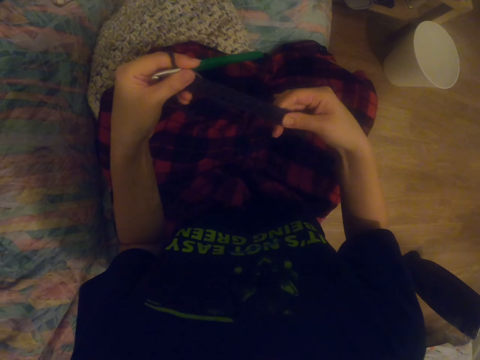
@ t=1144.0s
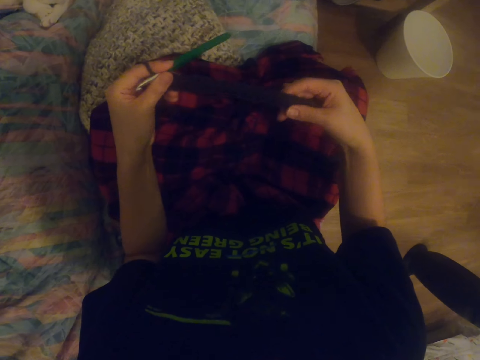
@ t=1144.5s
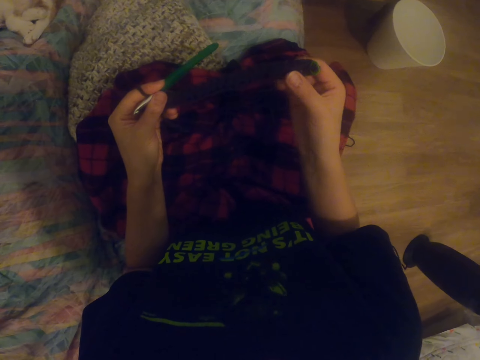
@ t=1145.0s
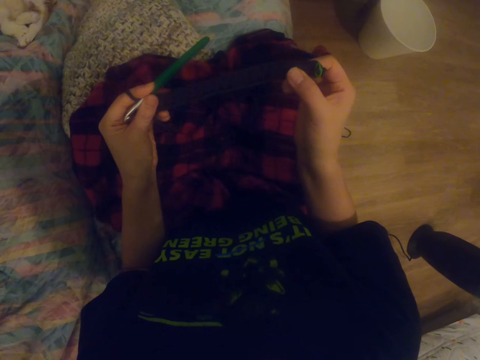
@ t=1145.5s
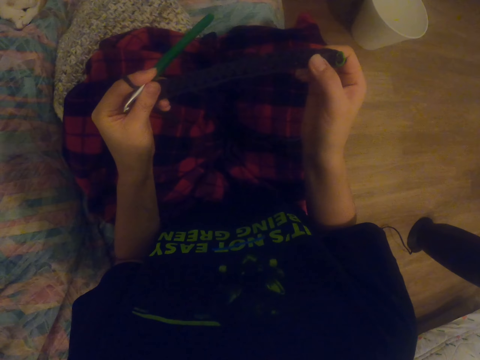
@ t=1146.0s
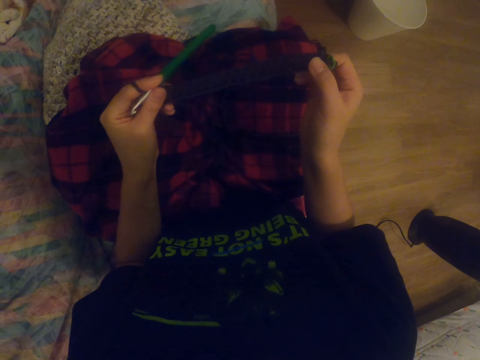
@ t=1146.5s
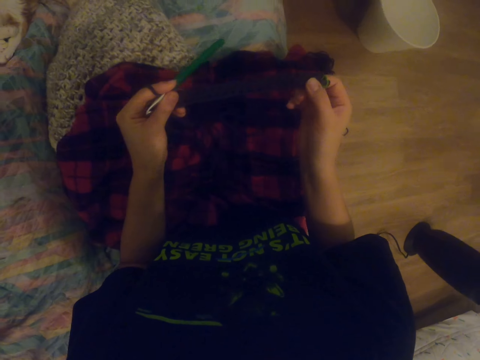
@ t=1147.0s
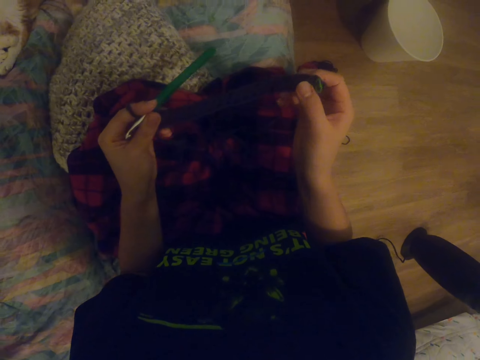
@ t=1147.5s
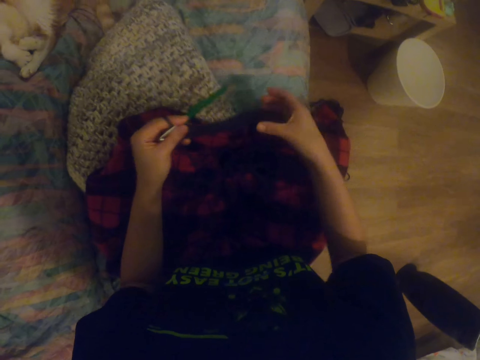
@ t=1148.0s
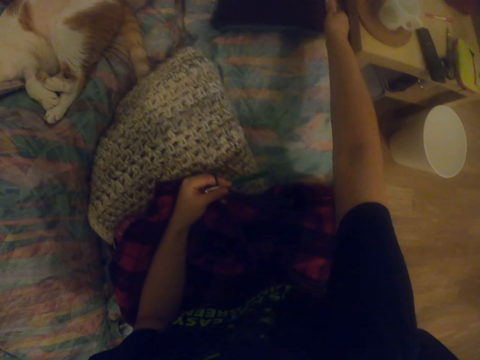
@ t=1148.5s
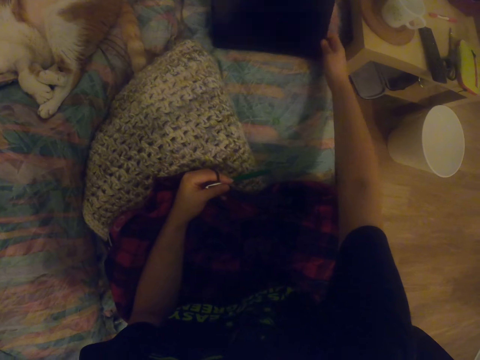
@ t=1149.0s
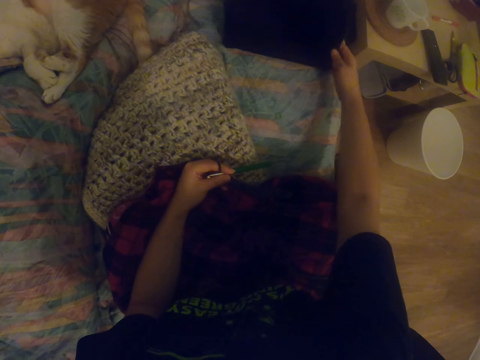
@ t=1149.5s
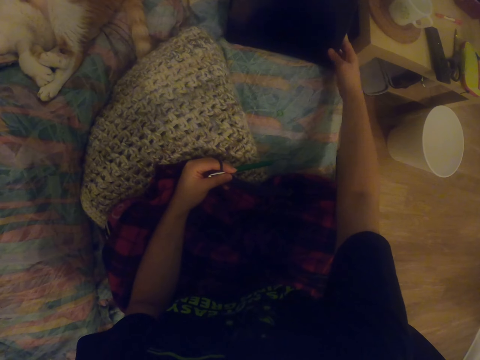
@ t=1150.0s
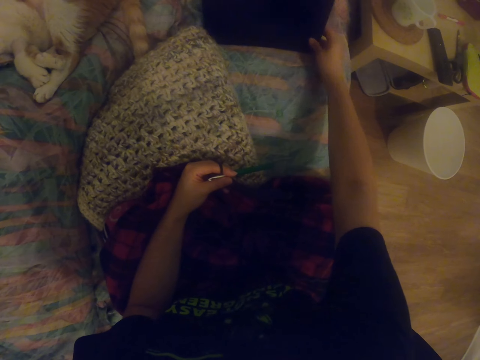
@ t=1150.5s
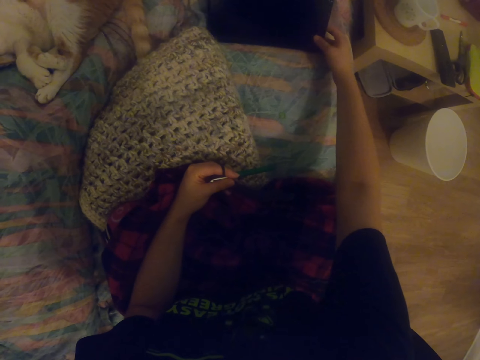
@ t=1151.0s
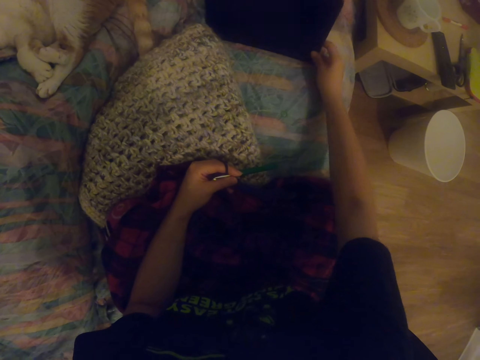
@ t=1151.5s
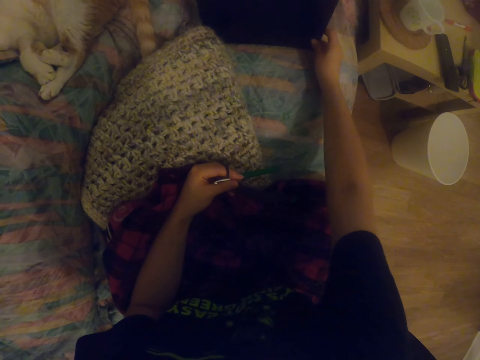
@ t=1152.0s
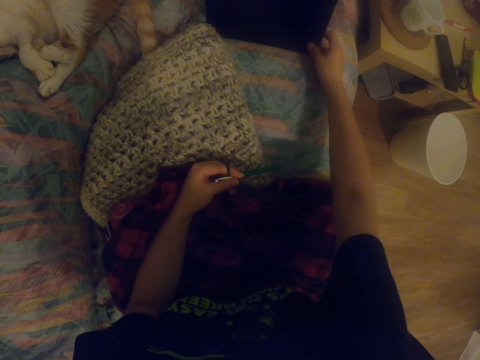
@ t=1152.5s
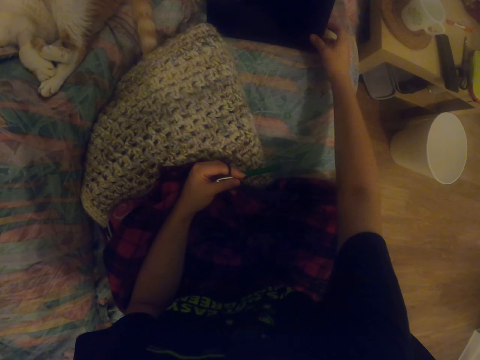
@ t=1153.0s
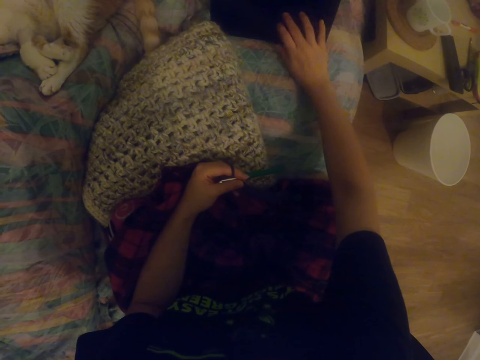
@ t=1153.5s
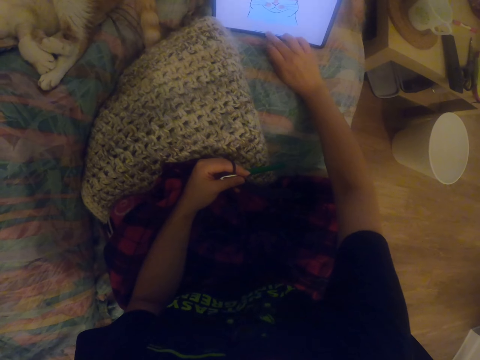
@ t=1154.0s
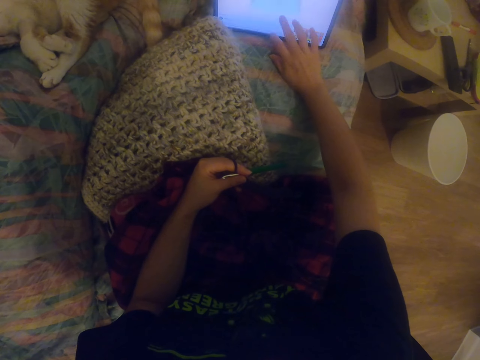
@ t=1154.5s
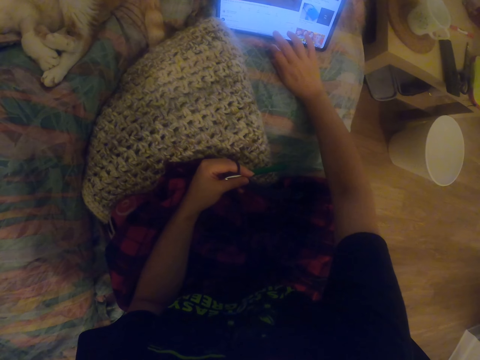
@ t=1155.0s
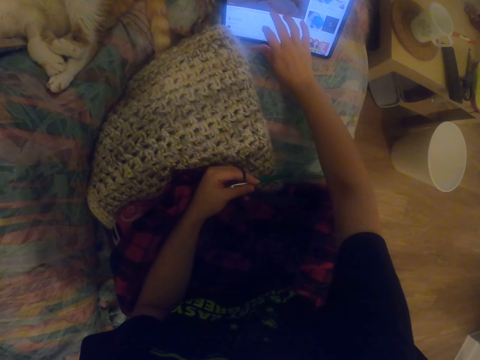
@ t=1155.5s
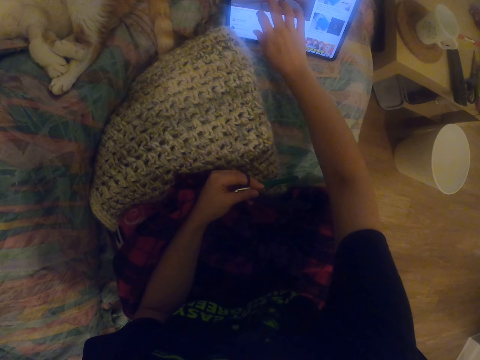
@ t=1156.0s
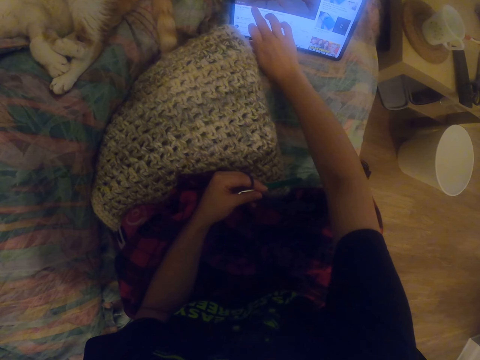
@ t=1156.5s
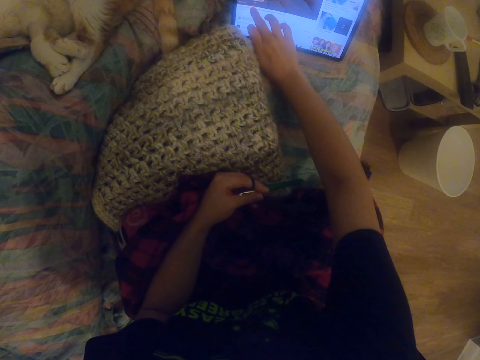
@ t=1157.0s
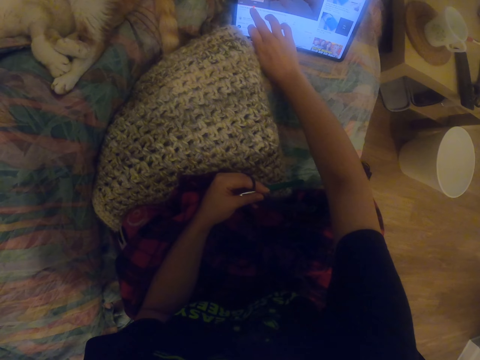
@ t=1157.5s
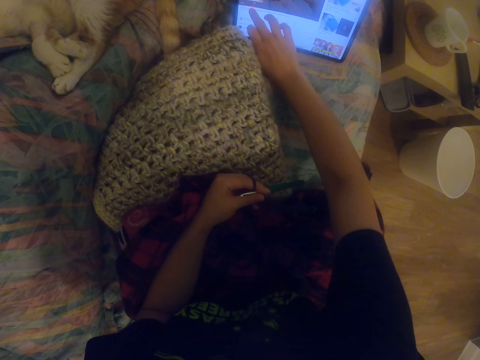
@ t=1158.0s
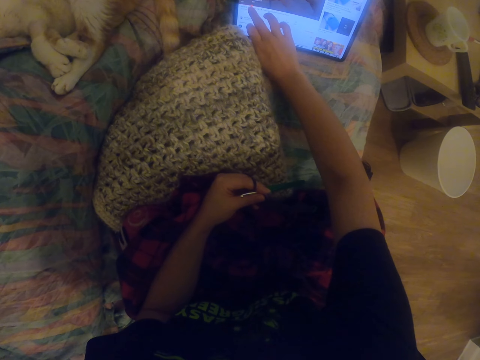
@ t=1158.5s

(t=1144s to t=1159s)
The camera wearer stretches the fabric. They hold the garment. They hold the garment again. They stretch the hand. They hold a tablet. They move the tablet. They scroll the tablet. They scroll the tablet again.

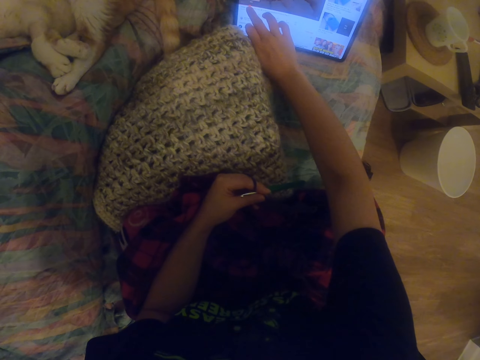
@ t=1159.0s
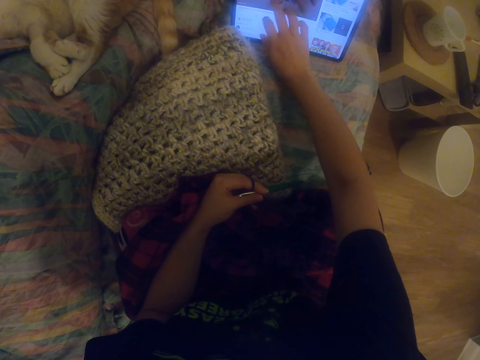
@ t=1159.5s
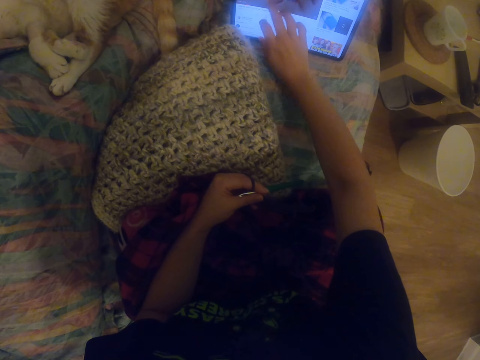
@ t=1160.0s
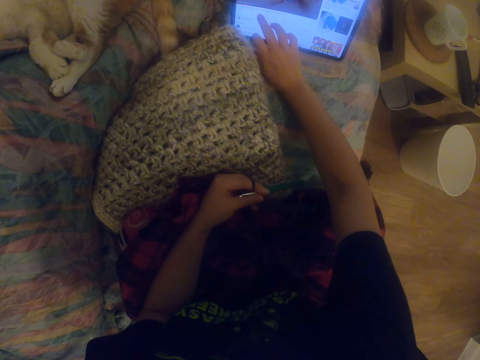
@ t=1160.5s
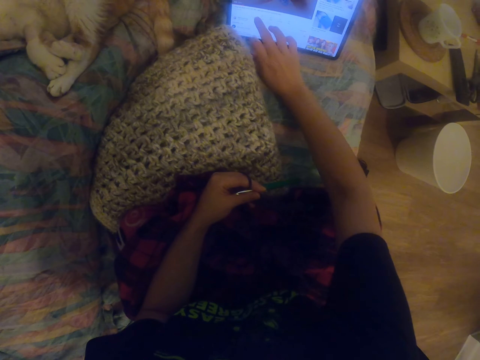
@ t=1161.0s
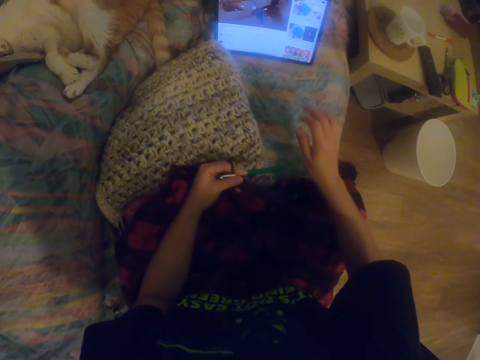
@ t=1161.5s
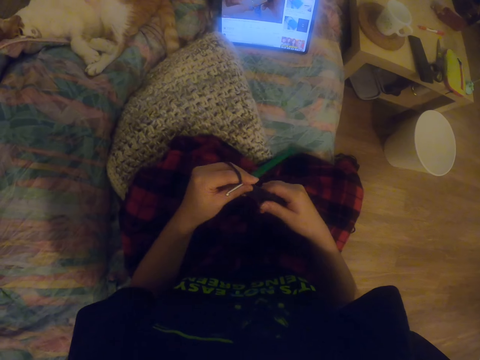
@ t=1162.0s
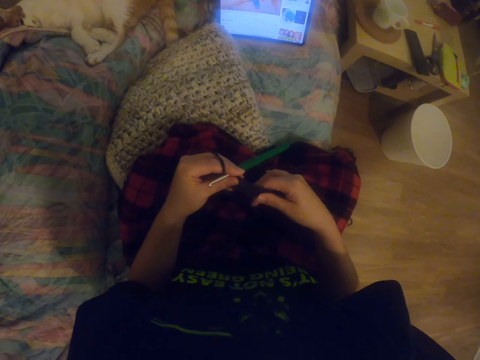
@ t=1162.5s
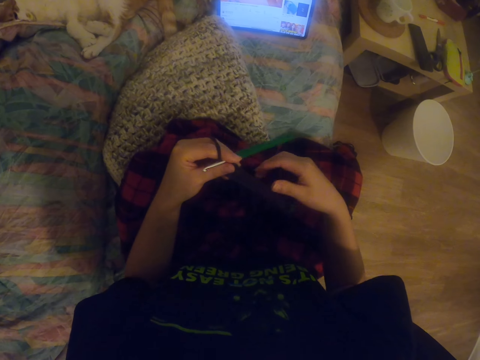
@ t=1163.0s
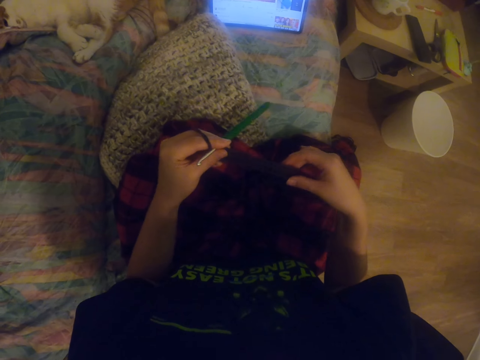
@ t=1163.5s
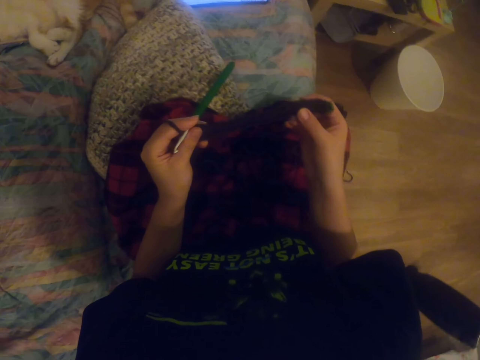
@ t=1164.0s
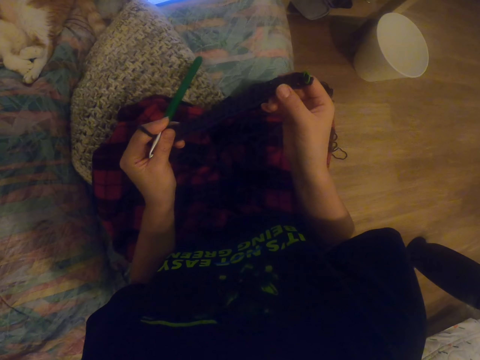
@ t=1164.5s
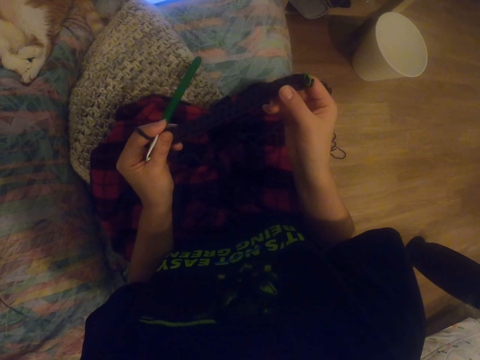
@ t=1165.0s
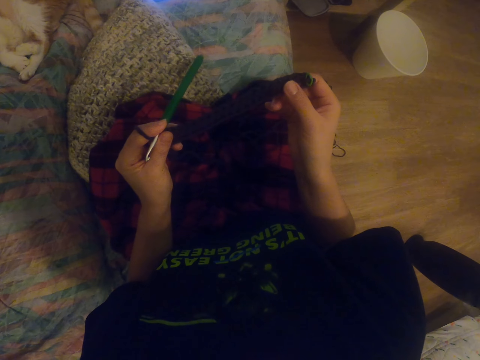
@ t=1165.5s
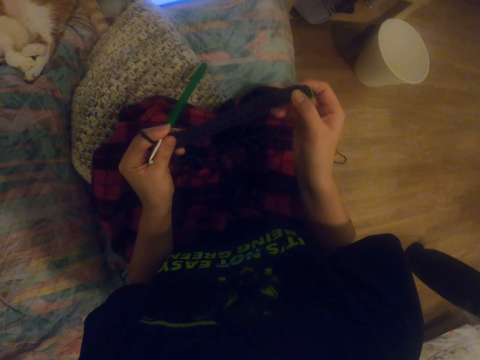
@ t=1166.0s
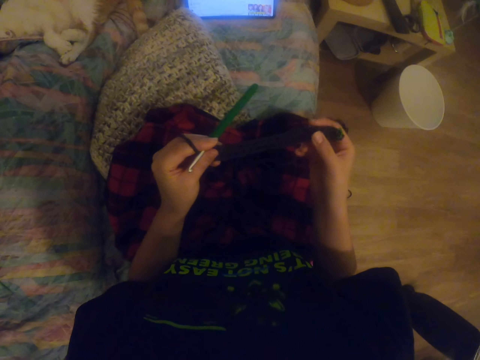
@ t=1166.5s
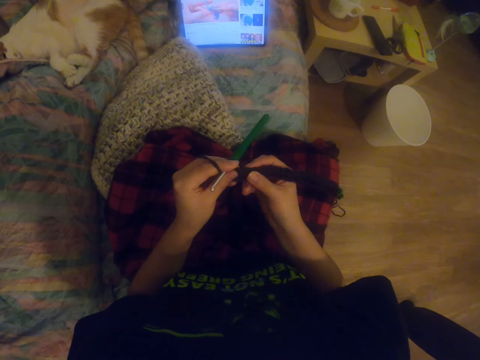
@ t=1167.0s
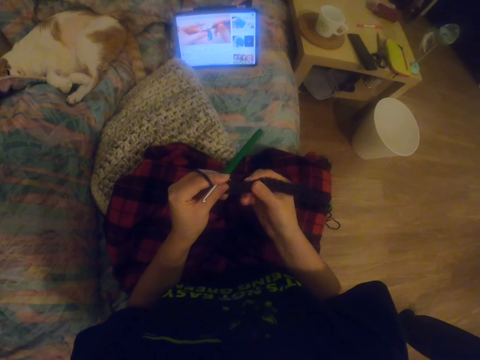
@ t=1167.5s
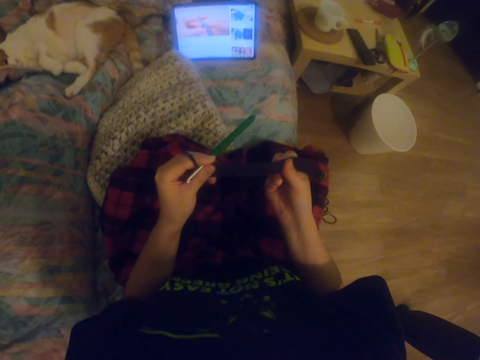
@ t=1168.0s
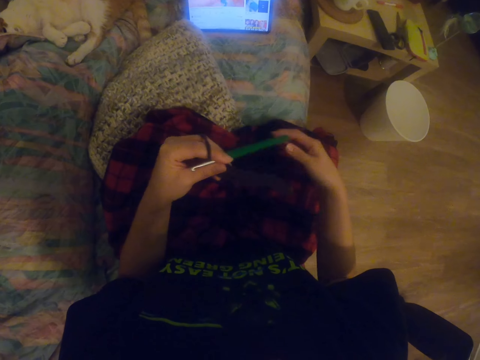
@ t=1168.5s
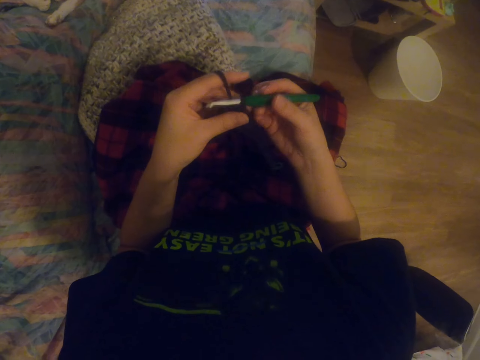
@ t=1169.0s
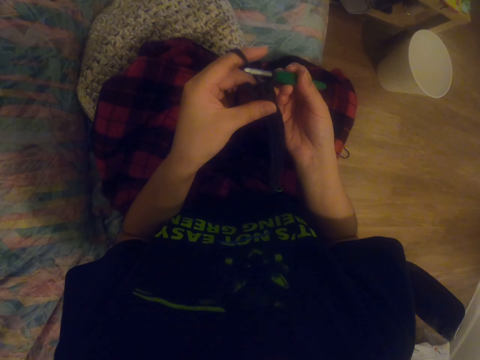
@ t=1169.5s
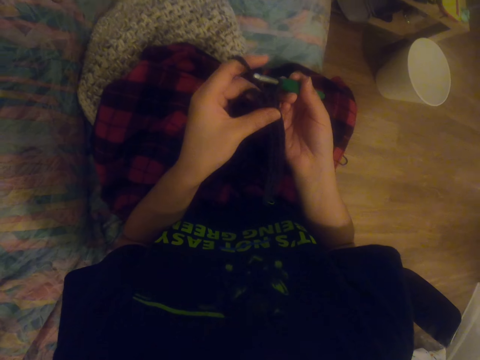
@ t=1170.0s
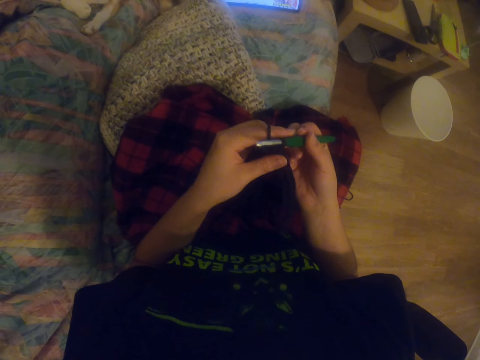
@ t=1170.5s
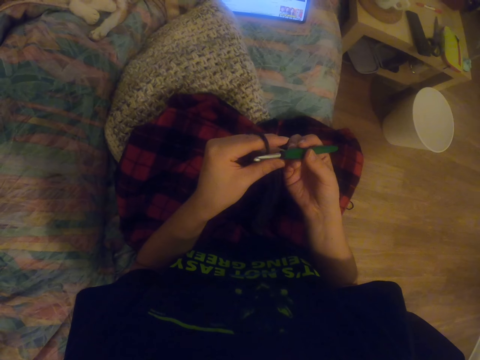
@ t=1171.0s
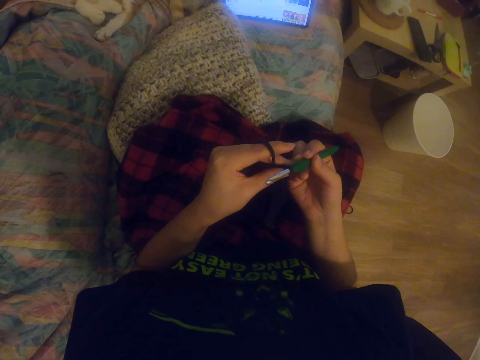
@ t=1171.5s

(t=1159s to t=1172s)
The camera wearer scrolls the tablet. They stretch the fabric. They hold the garment. They watch a video on the tablet. They hold the crochet hook.
